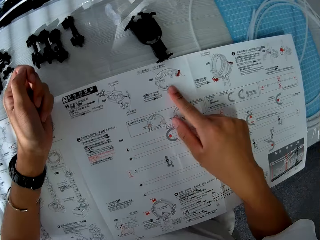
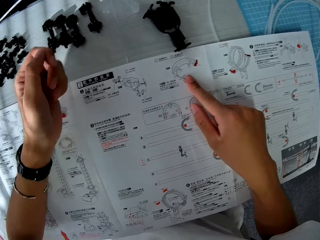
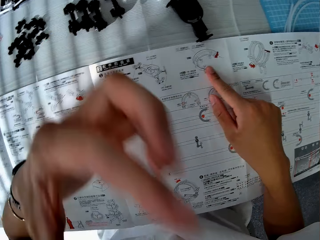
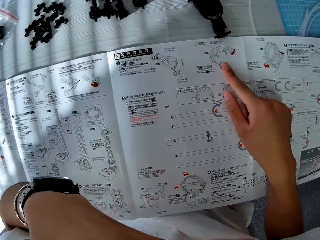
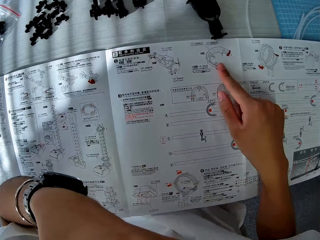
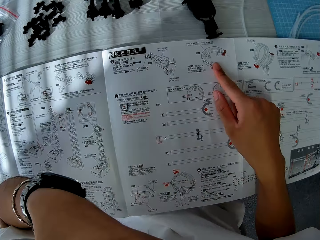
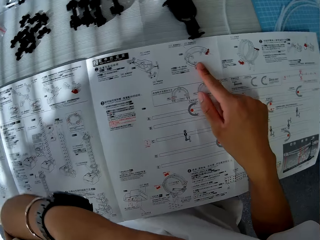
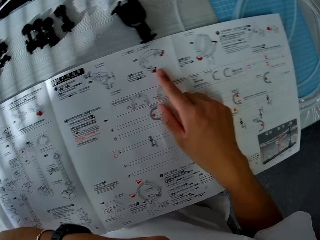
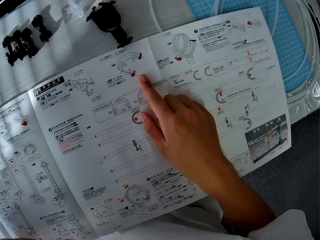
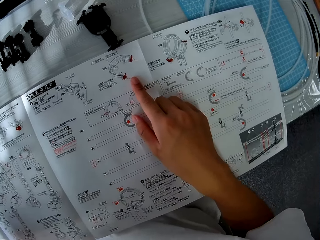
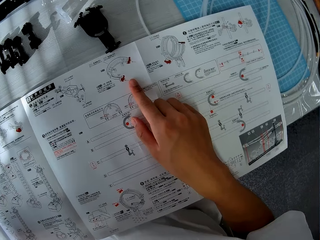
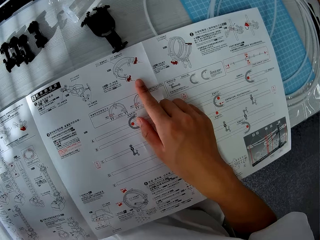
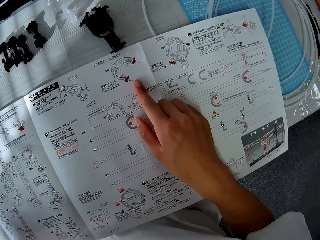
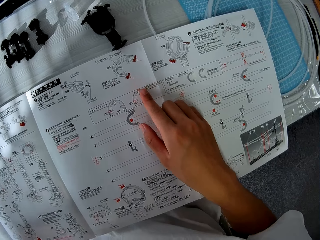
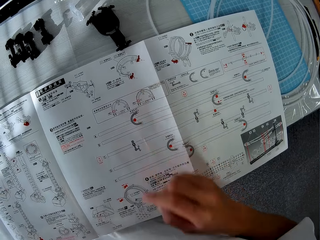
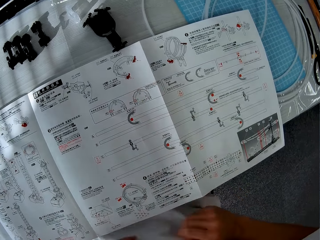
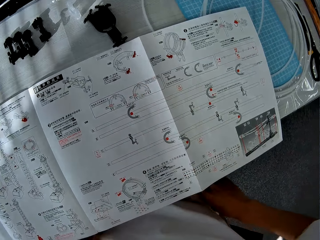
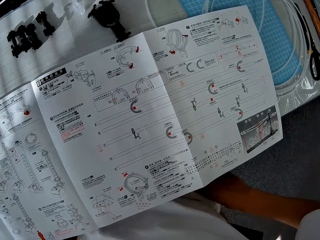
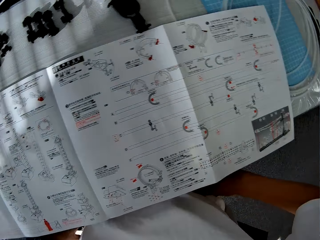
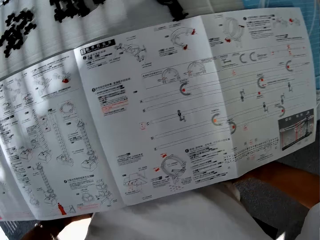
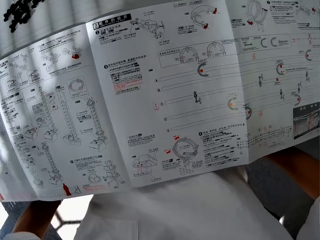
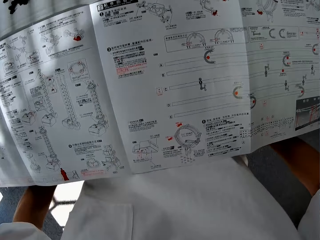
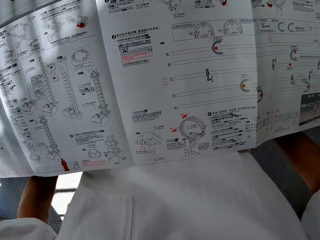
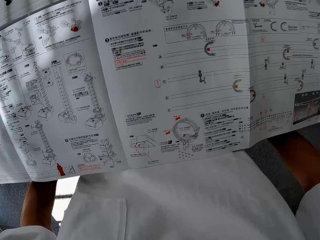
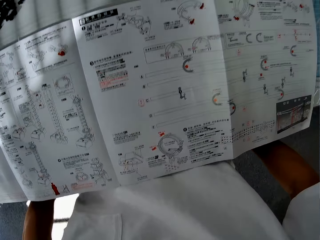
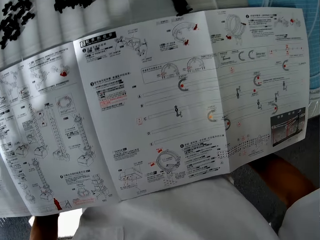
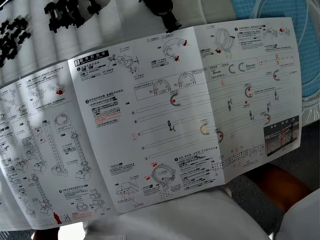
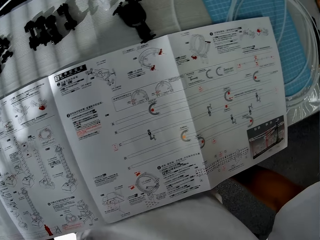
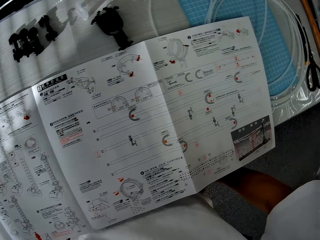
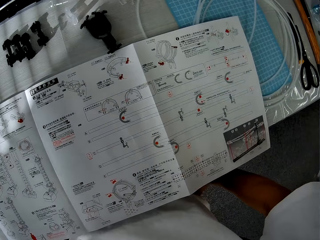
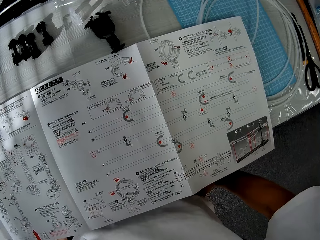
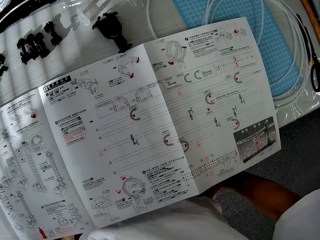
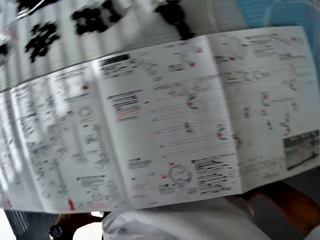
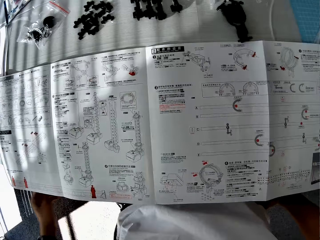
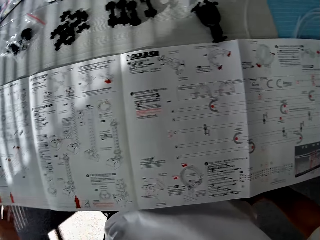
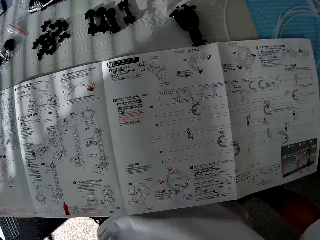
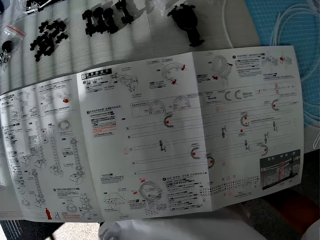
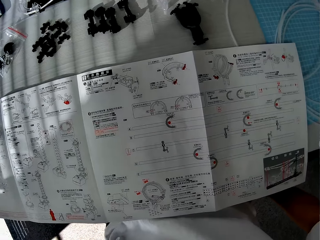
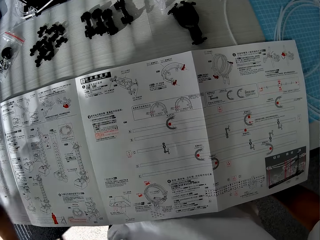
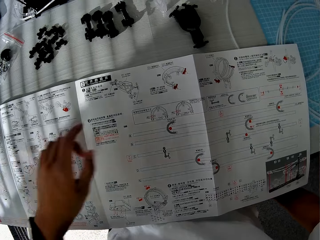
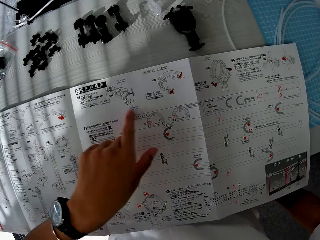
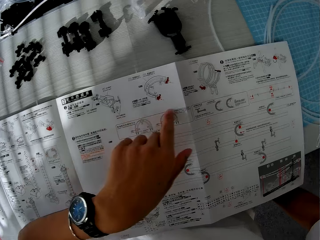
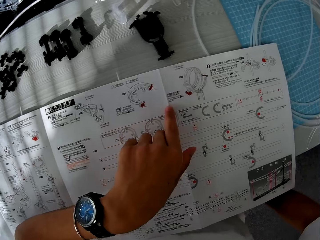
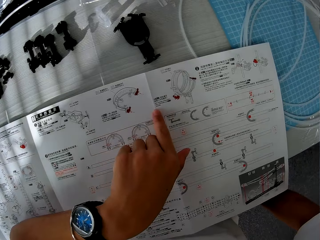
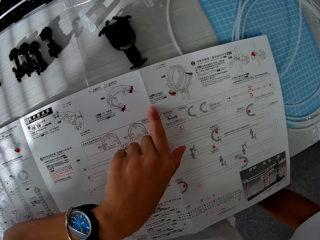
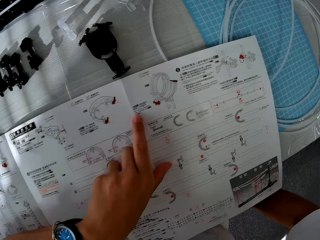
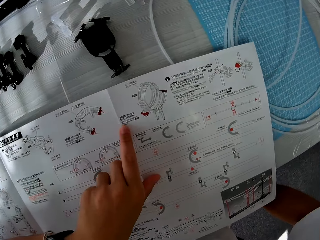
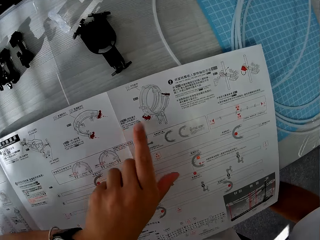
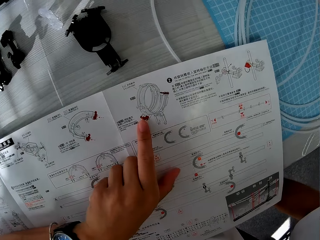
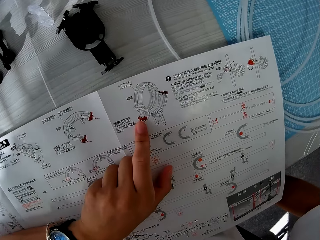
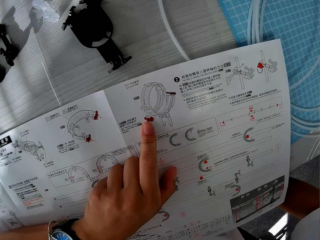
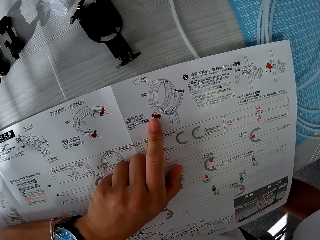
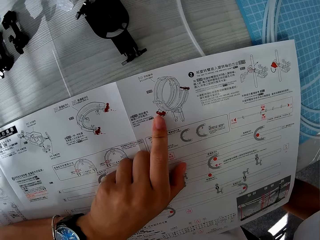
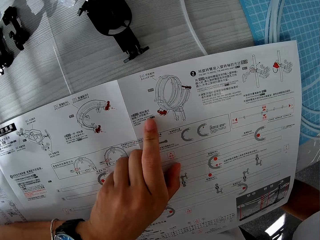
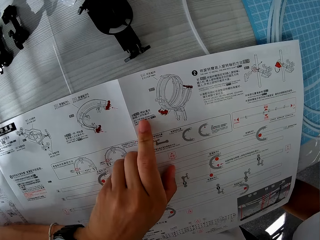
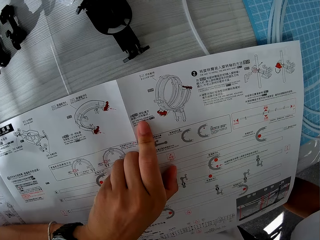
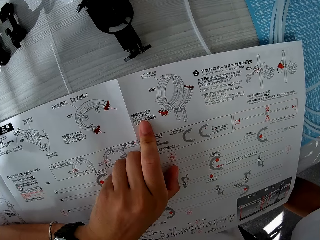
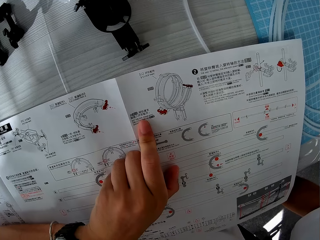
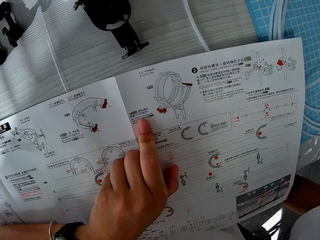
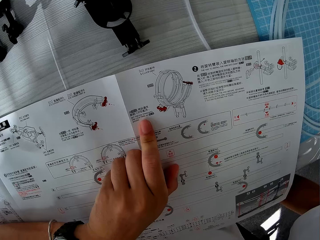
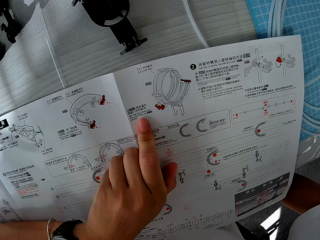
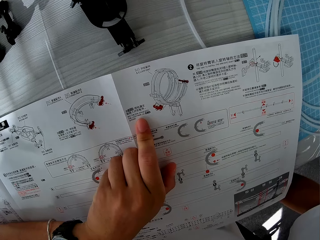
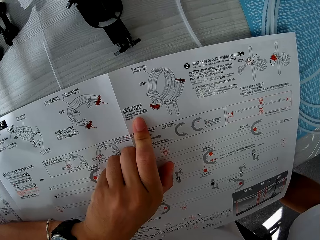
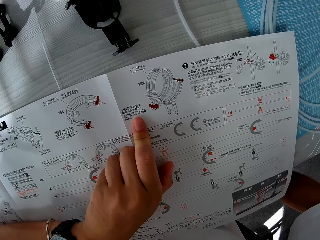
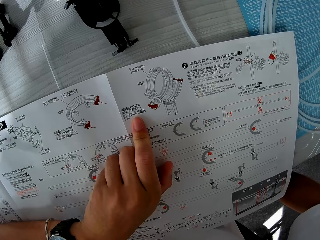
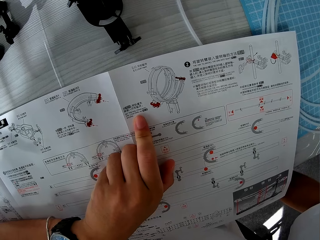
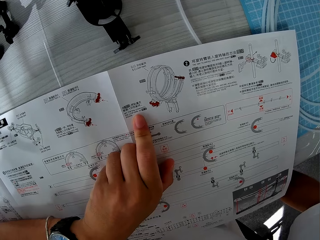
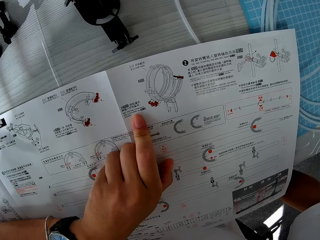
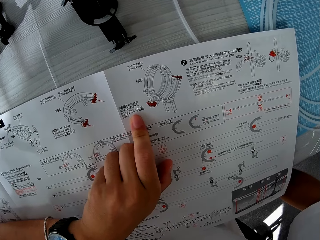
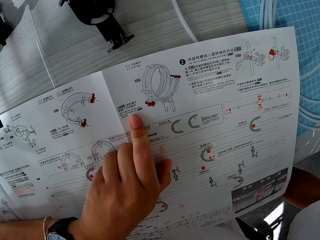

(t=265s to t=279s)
The camera wearer points at the booklet. He raises his left hand. He touches something. He holds the seat. He moves the manual on the table. He points at the booklet. He reads the booklet.

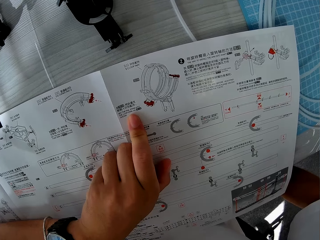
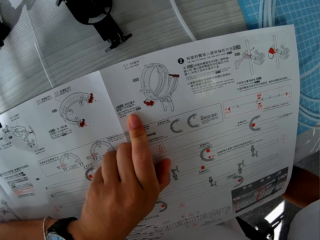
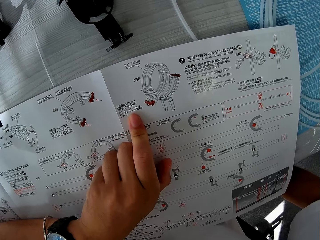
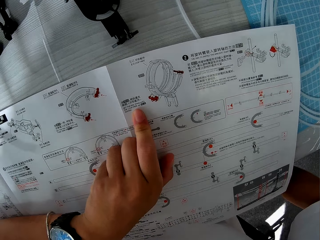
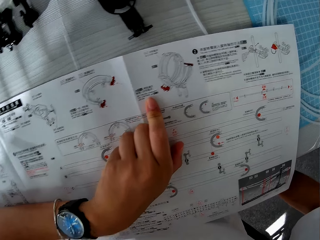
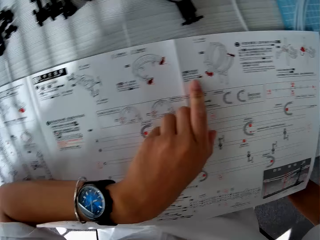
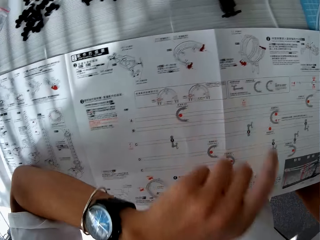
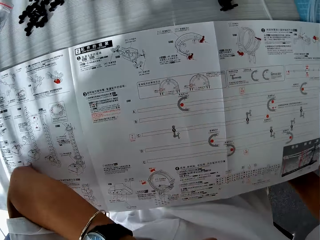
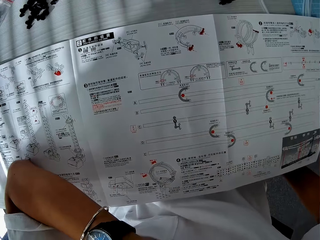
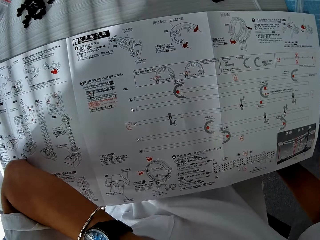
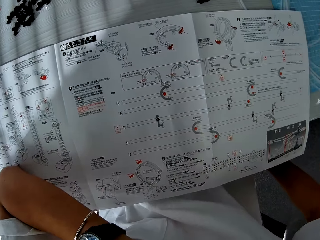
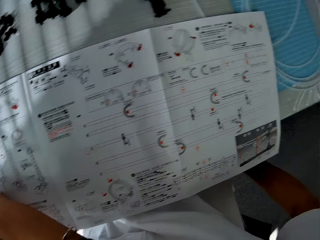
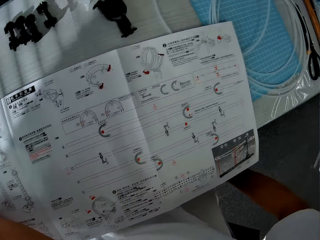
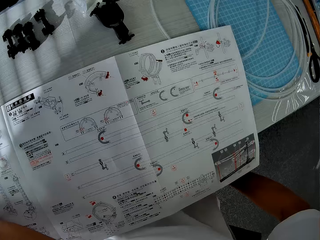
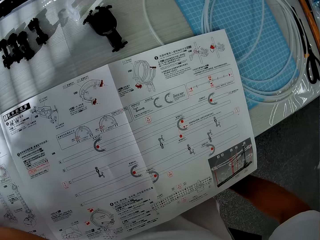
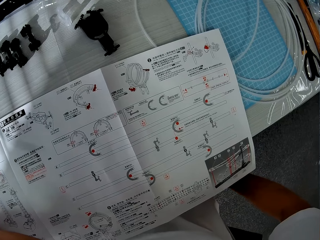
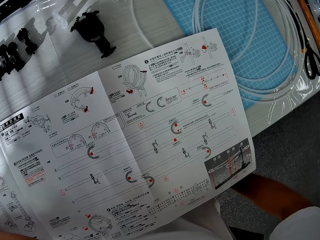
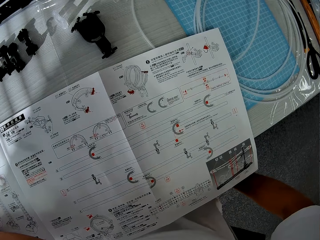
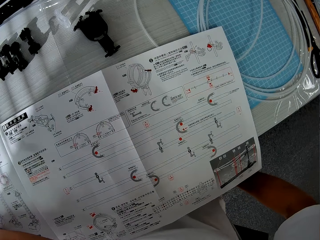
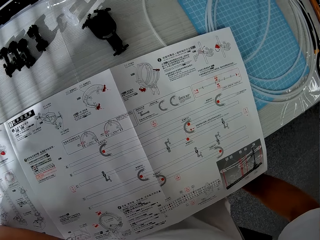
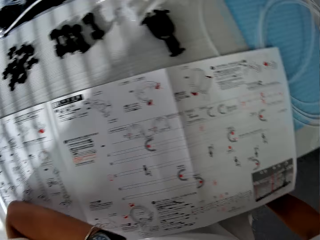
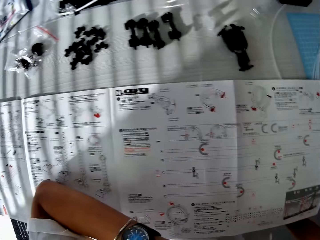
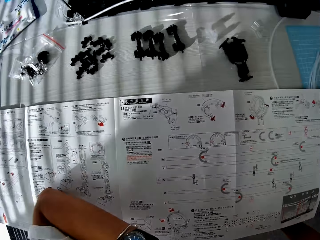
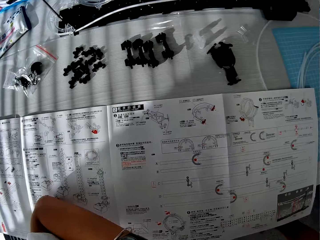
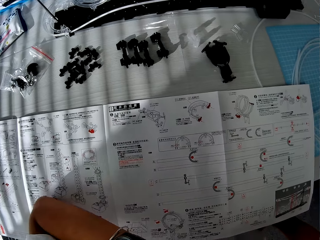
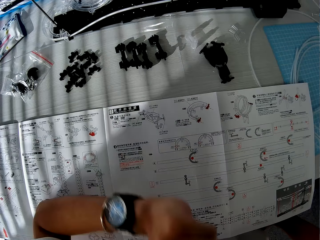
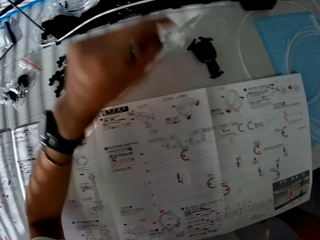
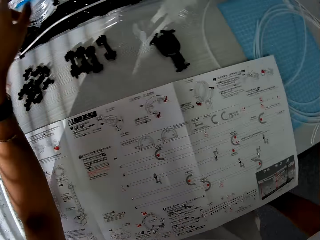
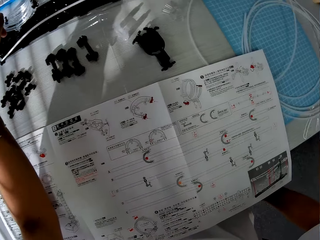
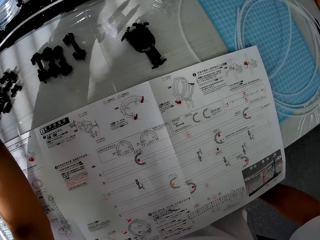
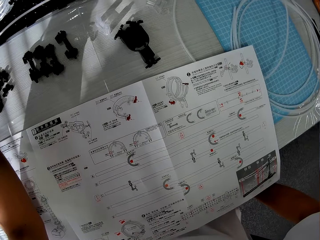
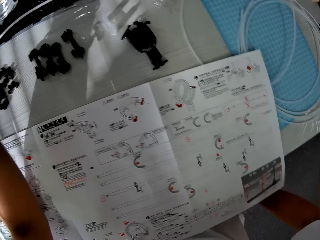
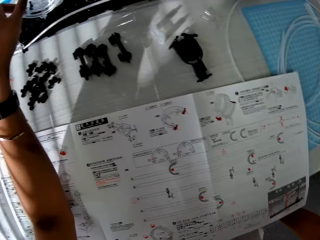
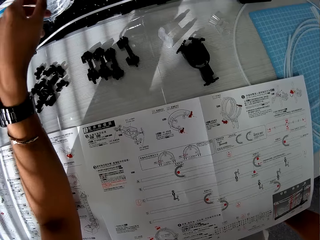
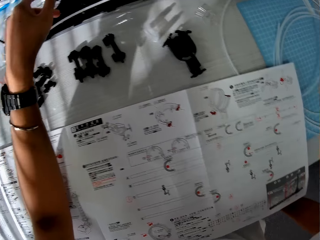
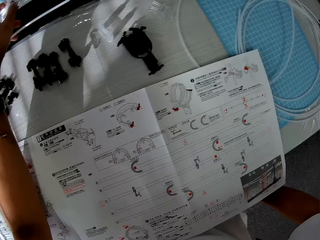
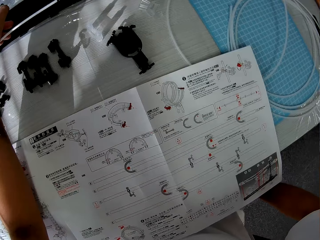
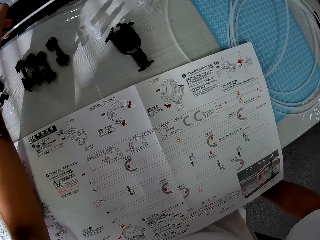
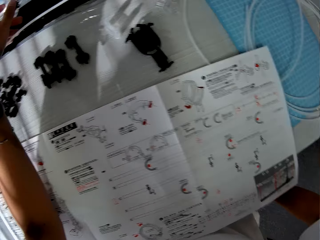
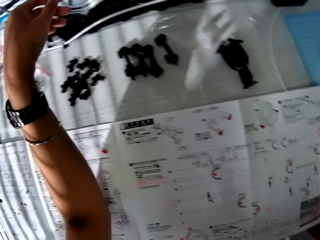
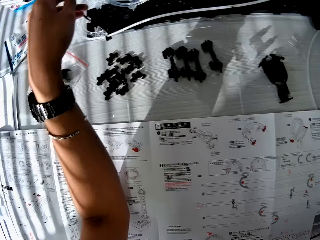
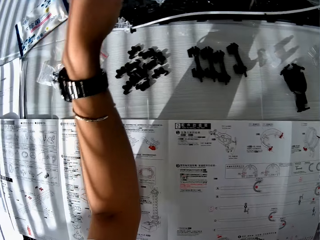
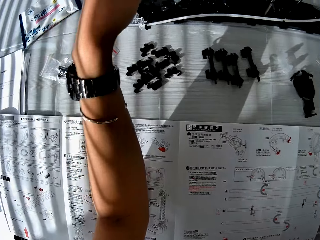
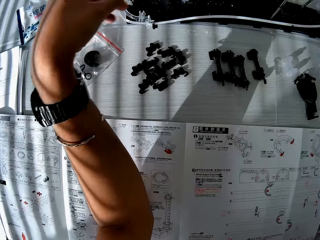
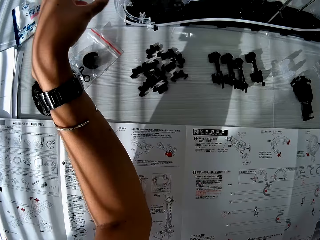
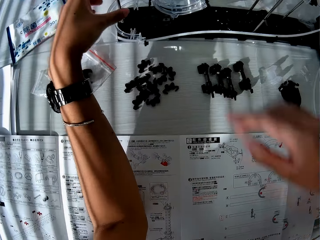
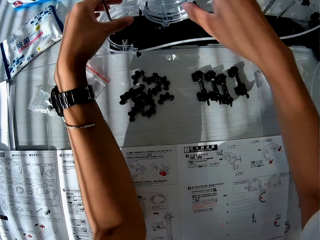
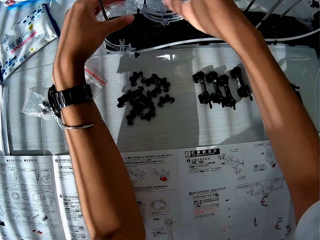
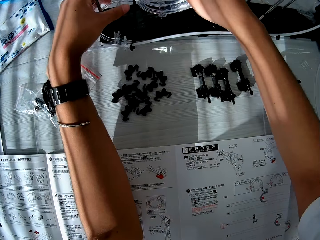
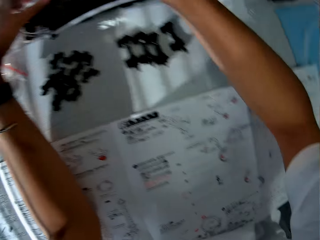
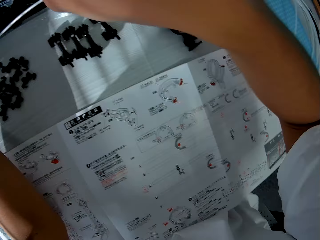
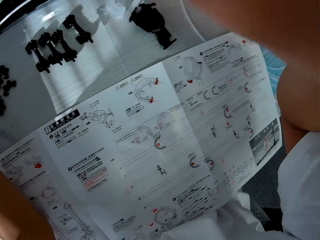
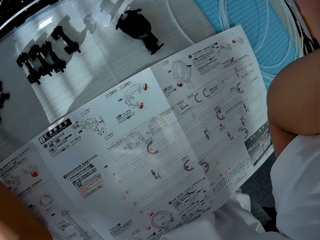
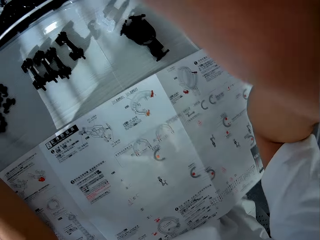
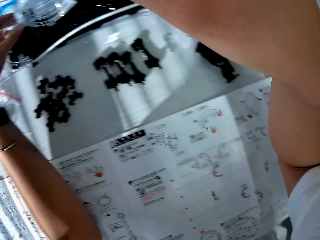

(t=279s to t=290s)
The camera wearer touches his chin. He touches the mechanical model with his left hand. He drops his hand. He takes a craft from the table.
